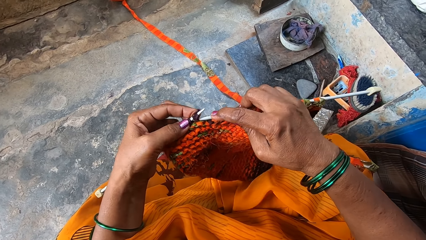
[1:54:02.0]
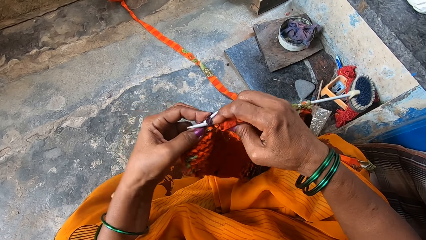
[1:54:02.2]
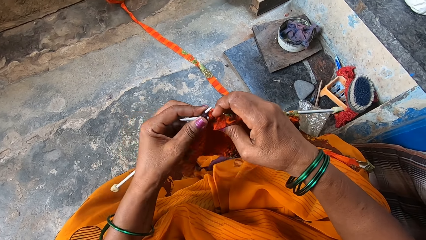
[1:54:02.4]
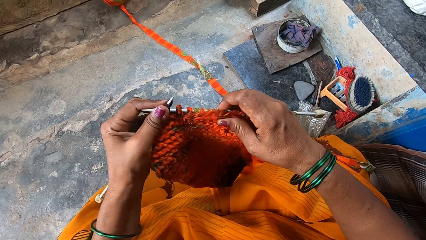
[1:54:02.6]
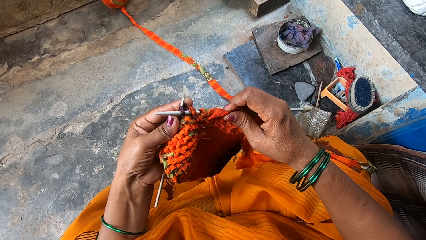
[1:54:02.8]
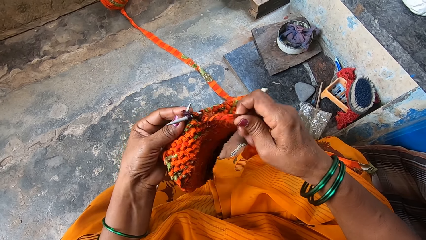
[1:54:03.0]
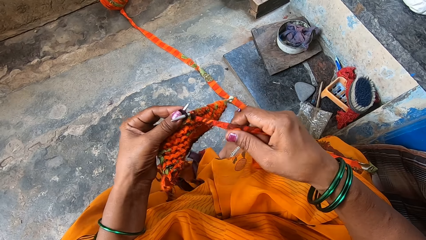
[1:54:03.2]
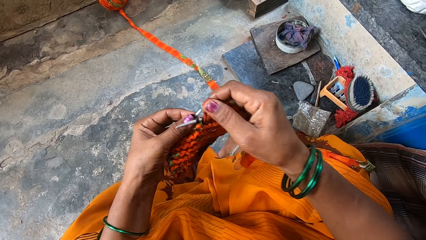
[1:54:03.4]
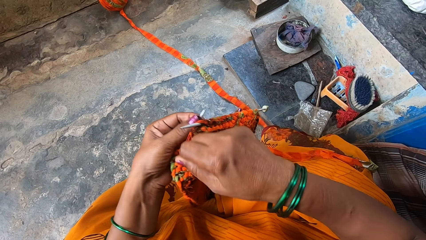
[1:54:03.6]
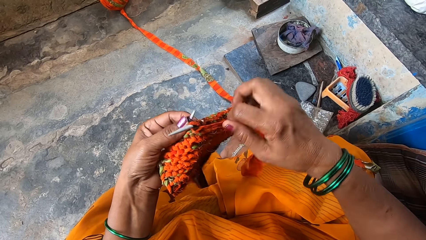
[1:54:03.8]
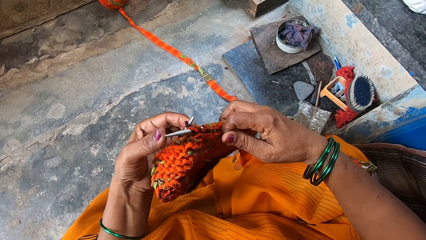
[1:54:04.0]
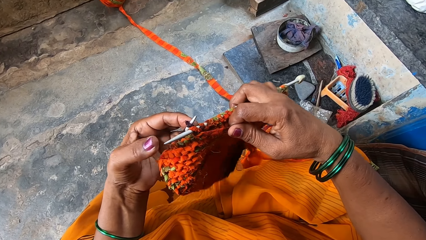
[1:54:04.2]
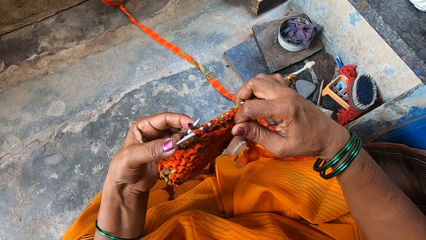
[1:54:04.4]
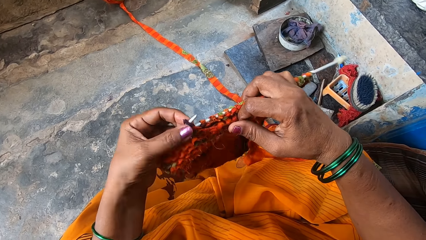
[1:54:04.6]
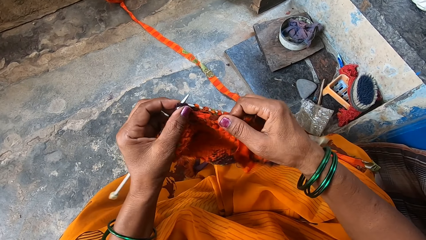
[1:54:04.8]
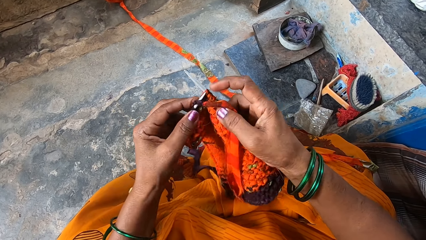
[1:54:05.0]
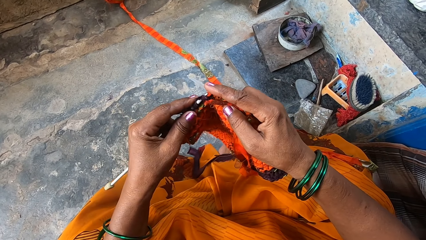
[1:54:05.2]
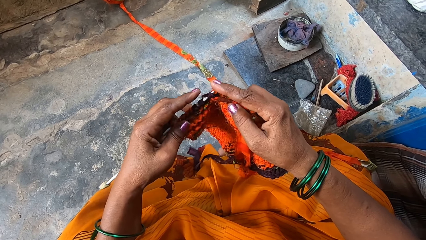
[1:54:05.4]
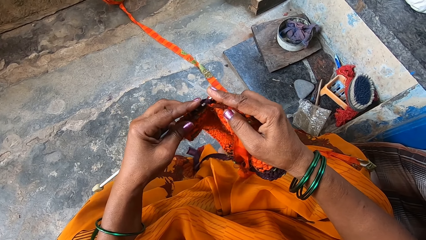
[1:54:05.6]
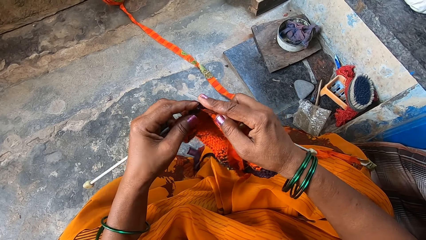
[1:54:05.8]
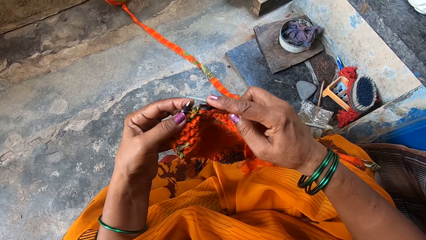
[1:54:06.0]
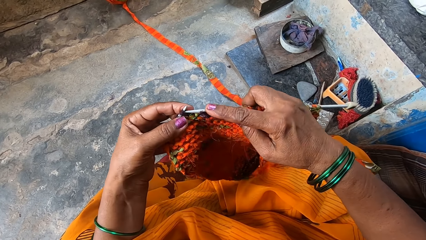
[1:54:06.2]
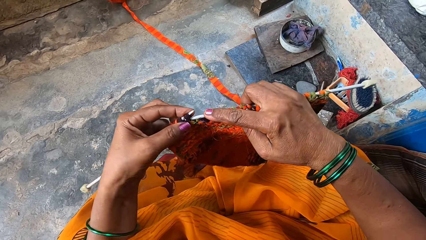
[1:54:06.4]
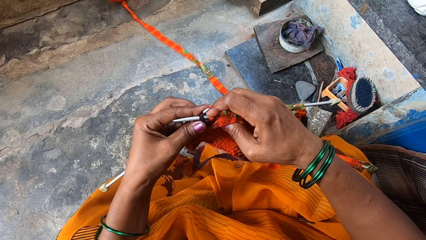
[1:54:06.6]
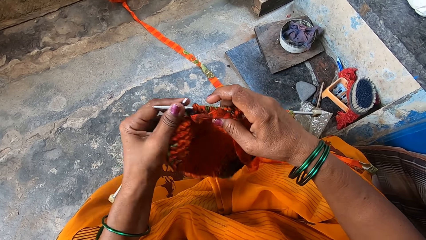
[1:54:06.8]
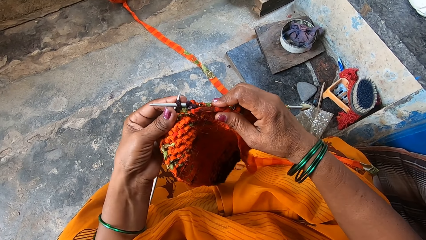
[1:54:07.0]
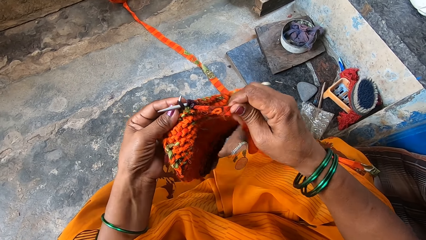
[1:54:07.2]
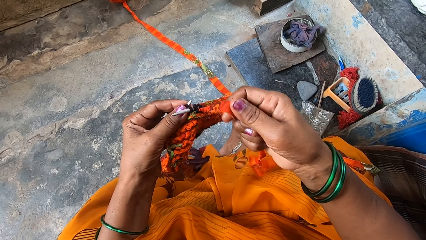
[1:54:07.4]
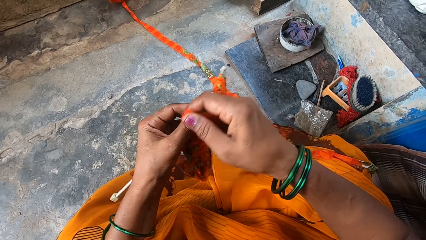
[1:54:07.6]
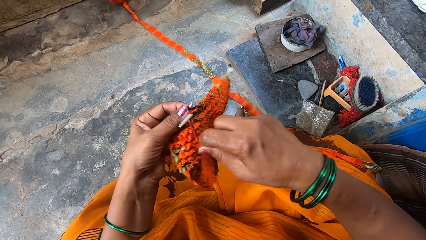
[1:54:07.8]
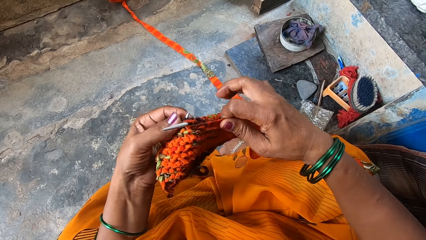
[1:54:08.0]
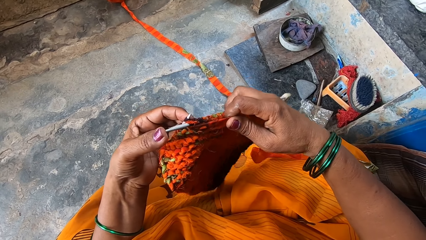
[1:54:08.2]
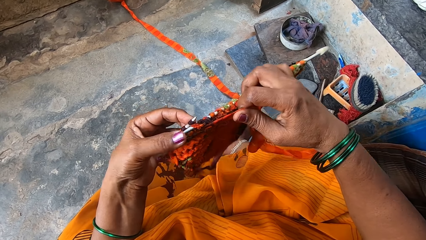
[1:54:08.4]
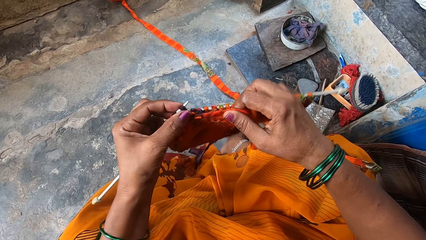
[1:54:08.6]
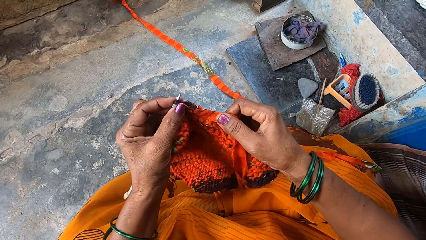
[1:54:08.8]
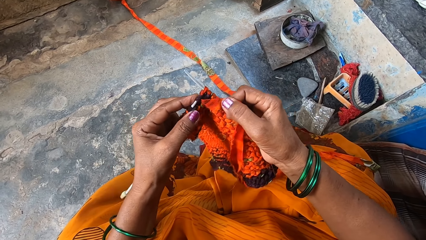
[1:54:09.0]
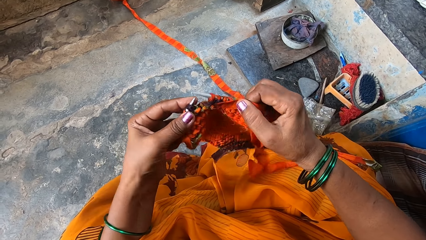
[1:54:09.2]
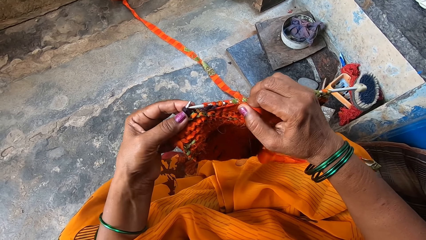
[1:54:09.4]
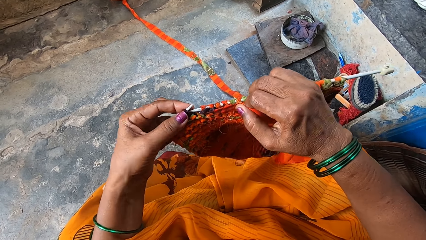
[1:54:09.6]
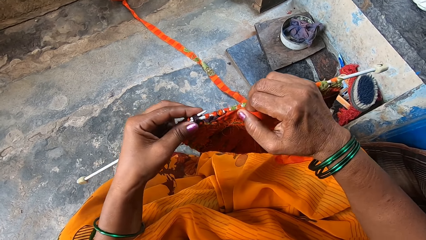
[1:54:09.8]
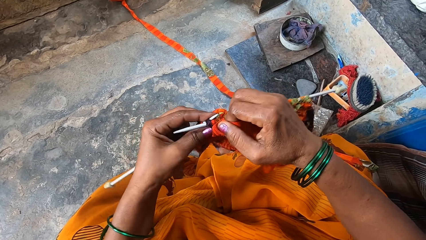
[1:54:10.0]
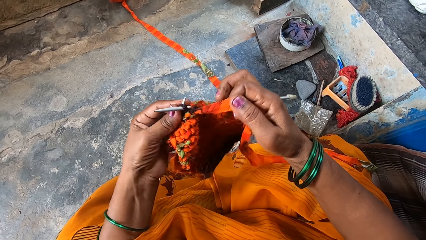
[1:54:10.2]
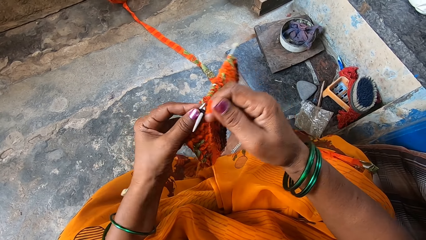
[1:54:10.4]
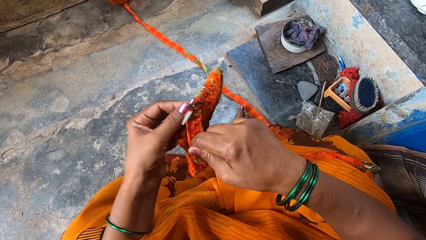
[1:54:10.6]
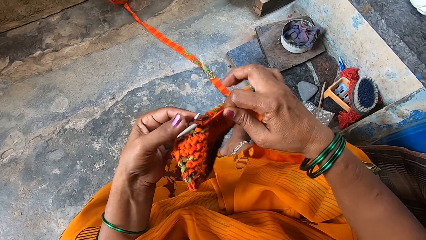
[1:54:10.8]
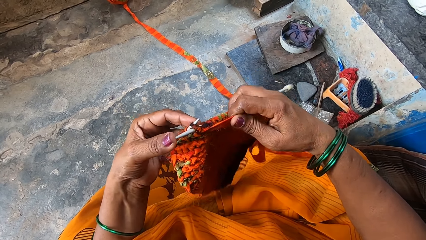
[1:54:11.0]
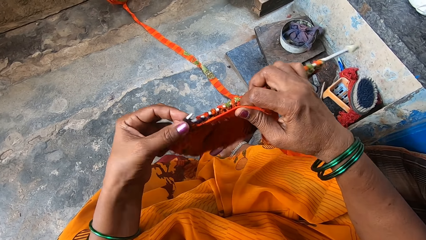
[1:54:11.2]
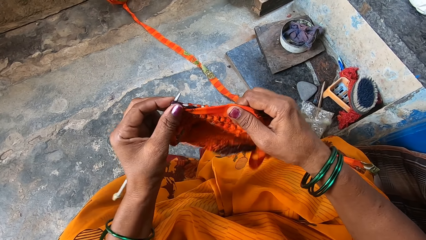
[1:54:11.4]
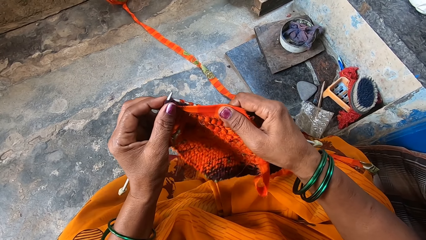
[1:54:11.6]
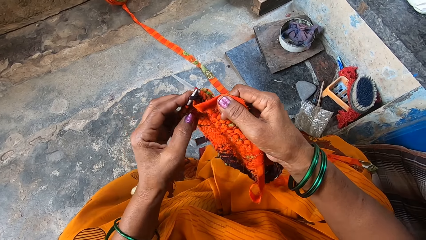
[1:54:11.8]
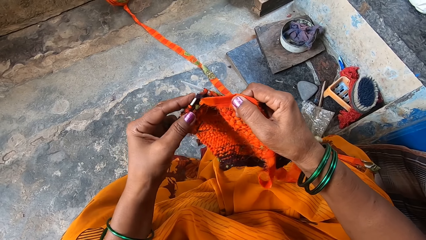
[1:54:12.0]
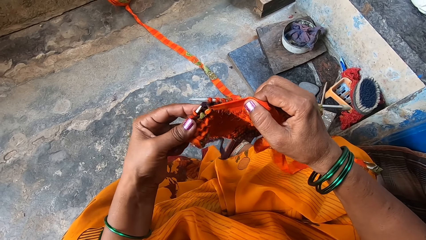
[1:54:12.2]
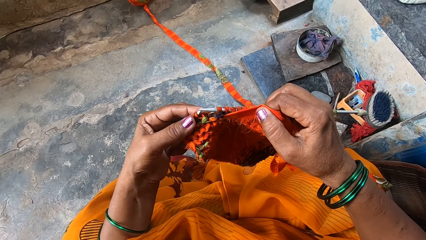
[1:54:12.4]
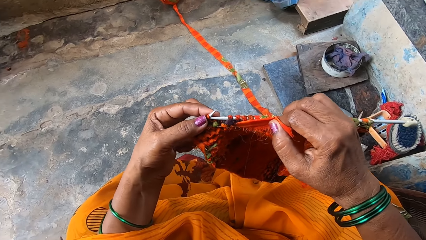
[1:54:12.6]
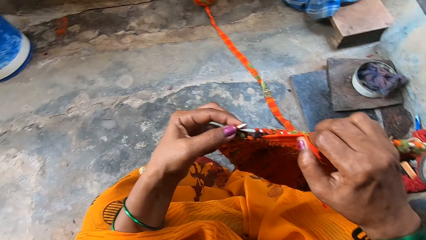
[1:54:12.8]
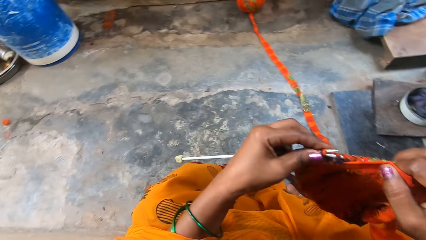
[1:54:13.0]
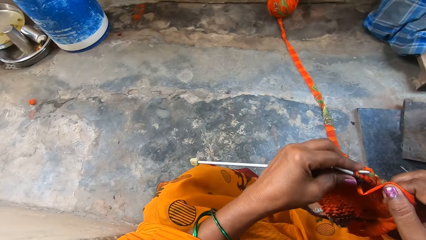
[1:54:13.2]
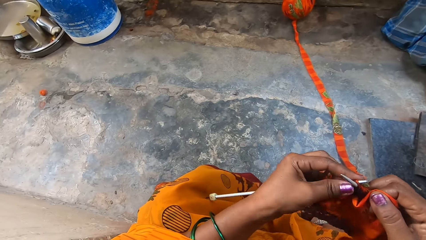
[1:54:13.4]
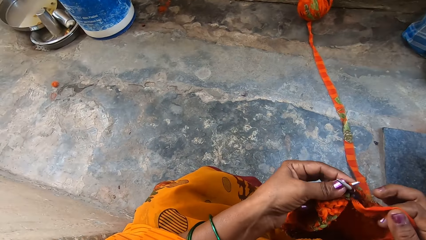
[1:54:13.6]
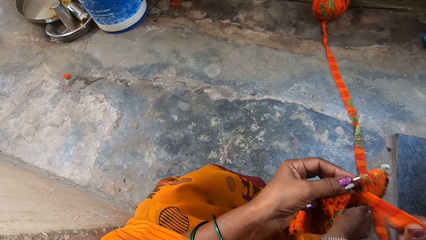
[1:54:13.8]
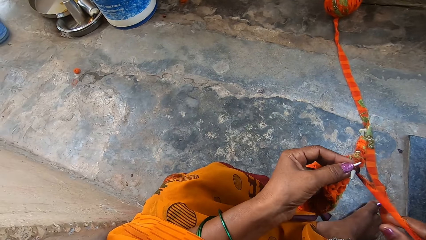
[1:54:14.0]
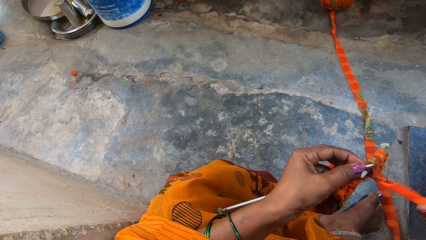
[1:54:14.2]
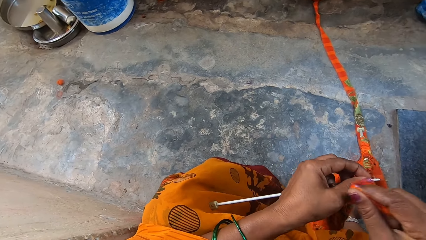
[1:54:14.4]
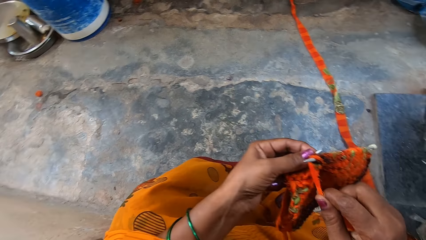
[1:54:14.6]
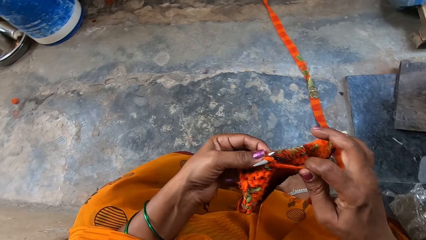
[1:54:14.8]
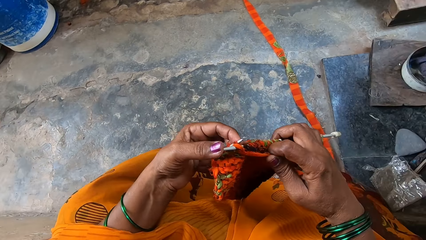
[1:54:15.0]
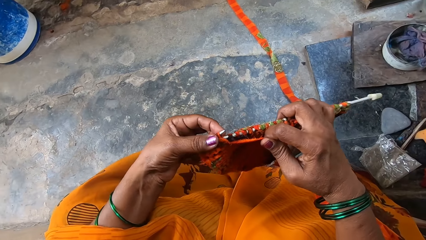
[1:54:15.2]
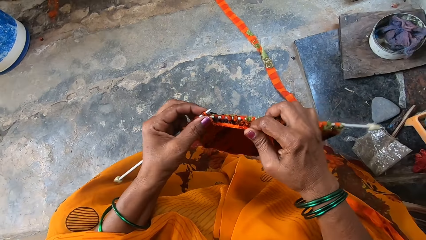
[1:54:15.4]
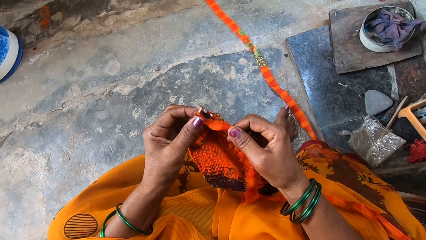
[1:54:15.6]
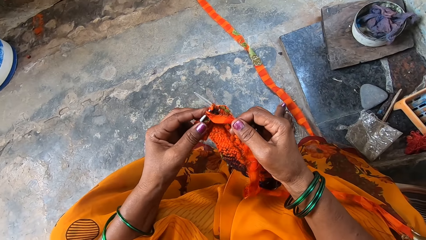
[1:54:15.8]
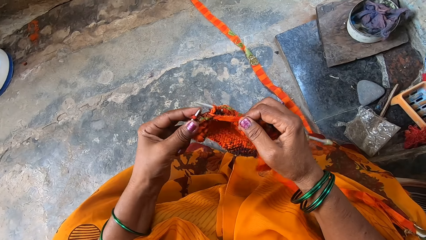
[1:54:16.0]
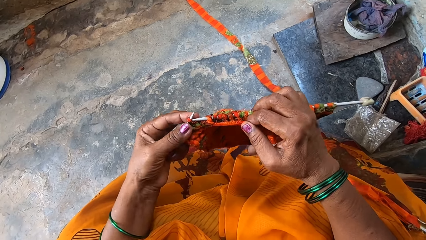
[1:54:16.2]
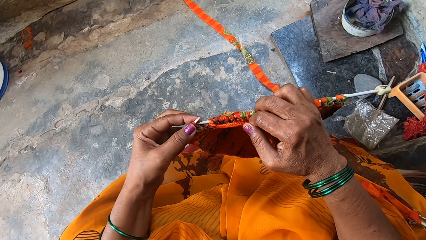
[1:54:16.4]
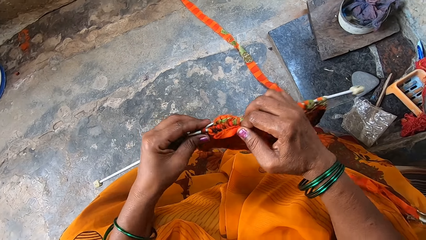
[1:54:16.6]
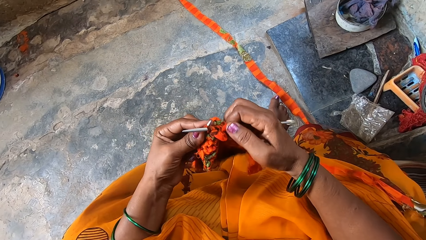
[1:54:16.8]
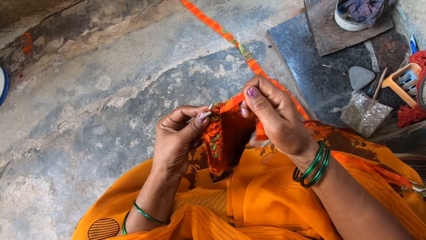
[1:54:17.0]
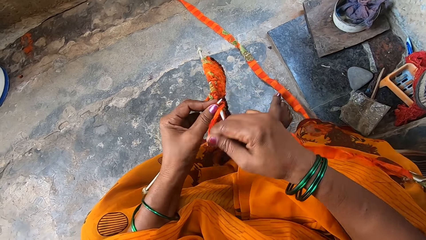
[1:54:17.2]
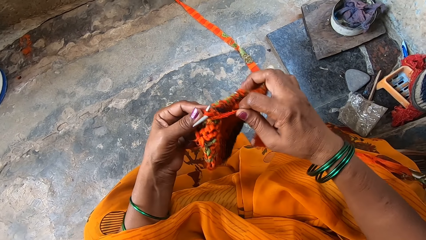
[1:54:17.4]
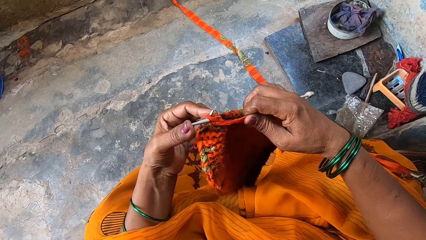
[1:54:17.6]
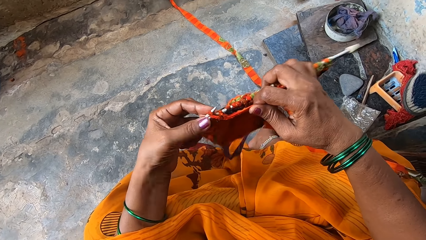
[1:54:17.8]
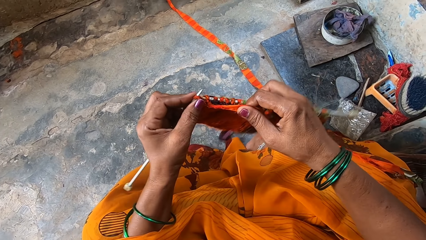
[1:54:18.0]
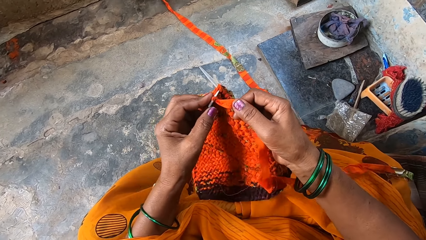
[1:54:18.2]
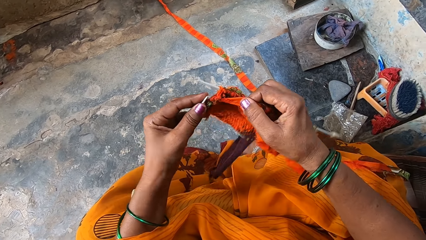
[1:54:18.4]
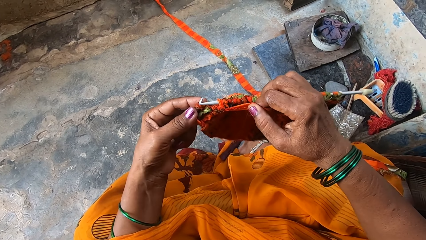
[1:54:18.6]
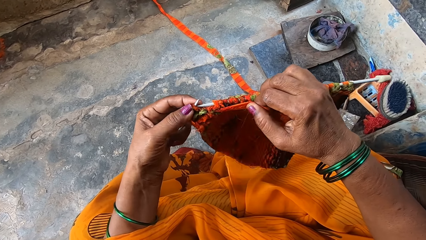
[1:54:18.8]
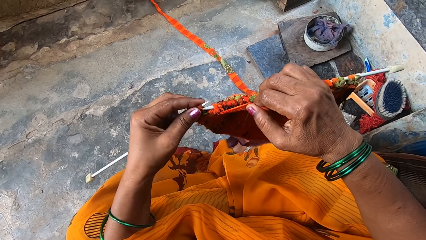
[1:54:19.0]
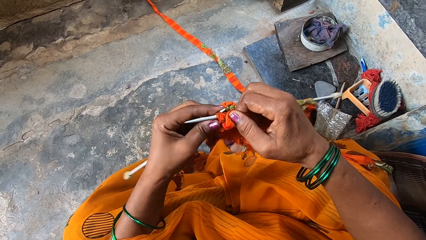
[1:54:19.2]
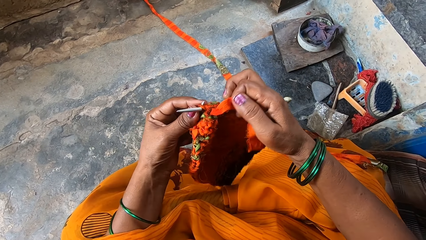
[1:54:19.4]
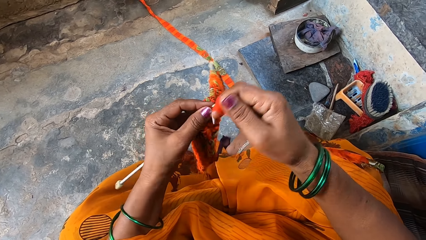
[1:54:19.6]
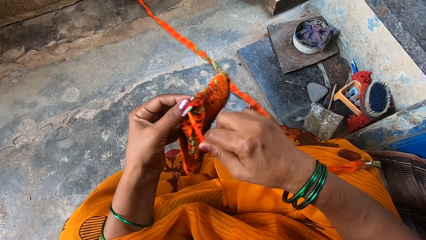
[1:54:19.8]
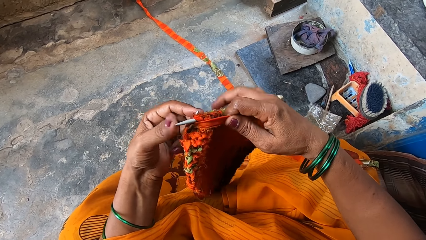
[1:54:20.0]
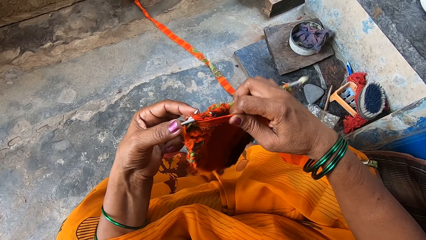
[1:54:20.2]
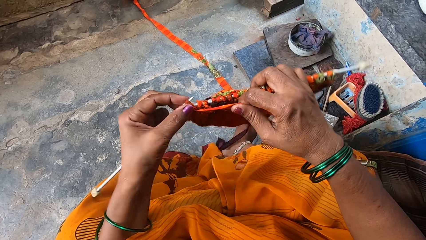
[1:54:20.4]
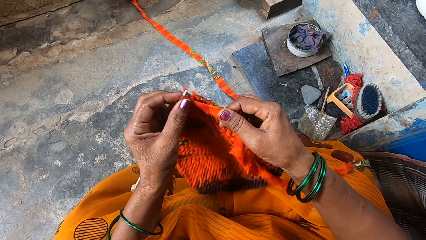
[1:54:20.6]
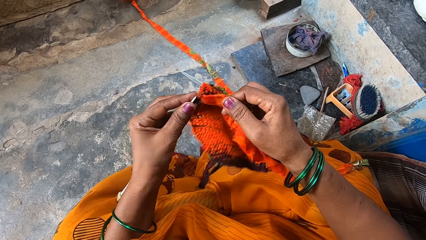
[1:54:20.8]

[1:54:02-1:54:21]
The camera wearer looks slightly to her left again. She looks back at the knit fabric.
